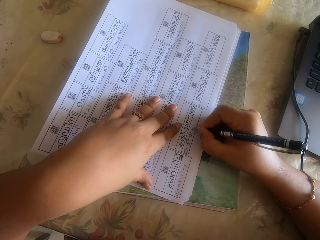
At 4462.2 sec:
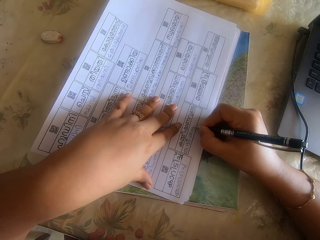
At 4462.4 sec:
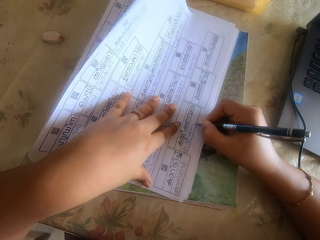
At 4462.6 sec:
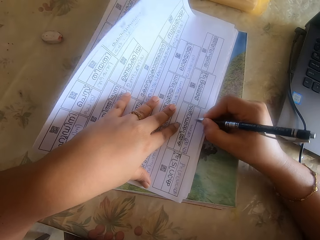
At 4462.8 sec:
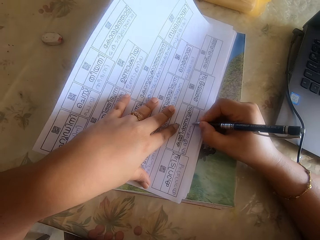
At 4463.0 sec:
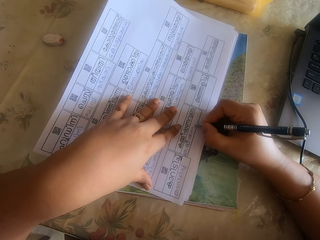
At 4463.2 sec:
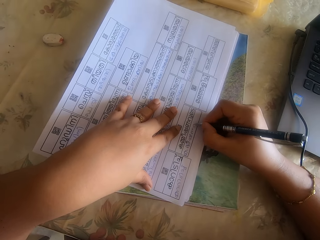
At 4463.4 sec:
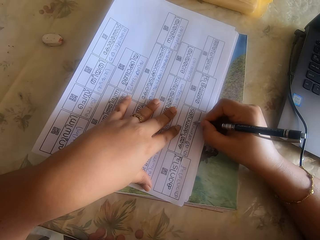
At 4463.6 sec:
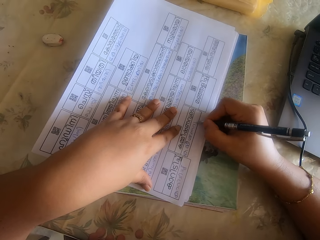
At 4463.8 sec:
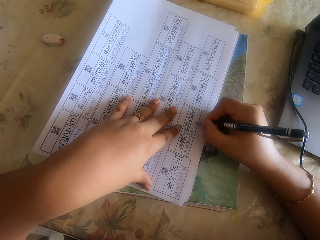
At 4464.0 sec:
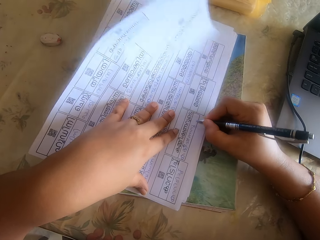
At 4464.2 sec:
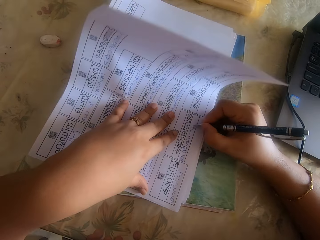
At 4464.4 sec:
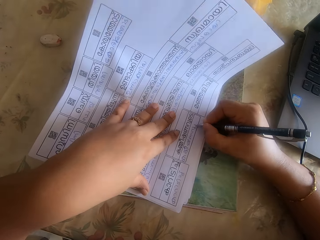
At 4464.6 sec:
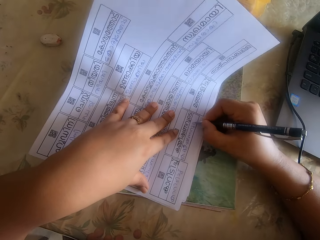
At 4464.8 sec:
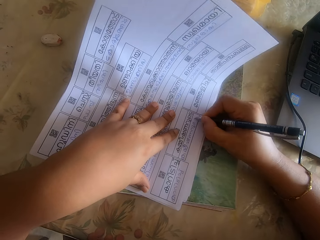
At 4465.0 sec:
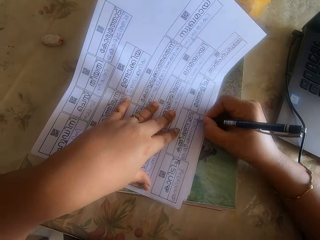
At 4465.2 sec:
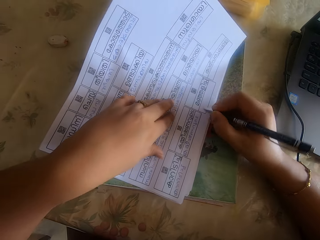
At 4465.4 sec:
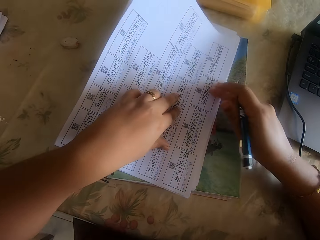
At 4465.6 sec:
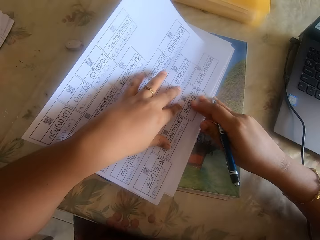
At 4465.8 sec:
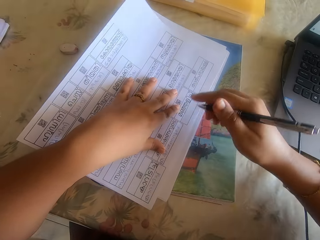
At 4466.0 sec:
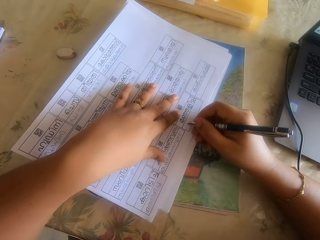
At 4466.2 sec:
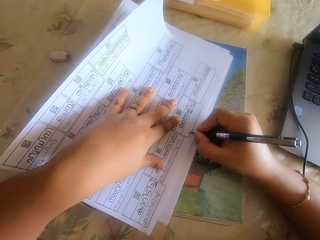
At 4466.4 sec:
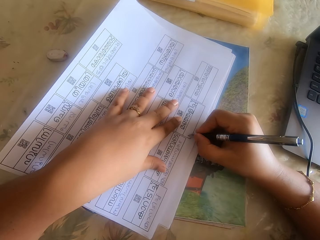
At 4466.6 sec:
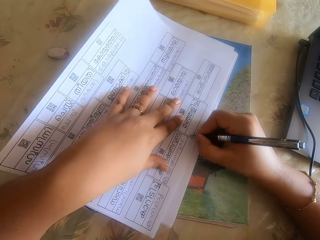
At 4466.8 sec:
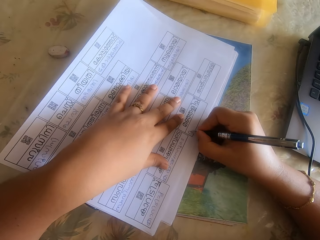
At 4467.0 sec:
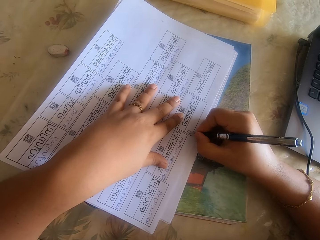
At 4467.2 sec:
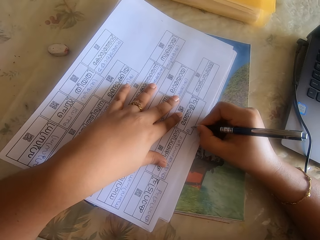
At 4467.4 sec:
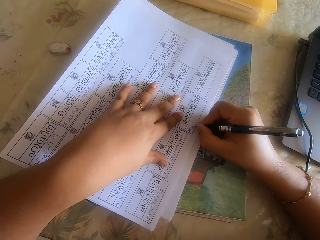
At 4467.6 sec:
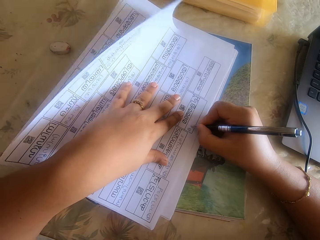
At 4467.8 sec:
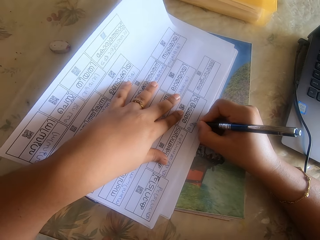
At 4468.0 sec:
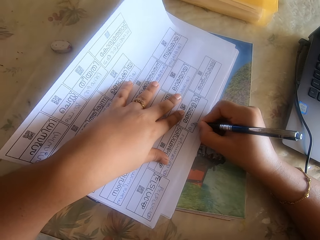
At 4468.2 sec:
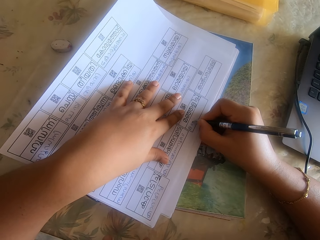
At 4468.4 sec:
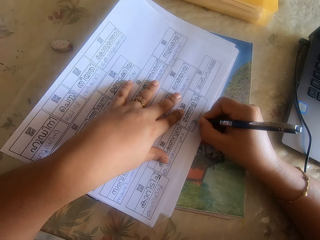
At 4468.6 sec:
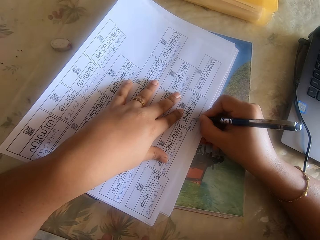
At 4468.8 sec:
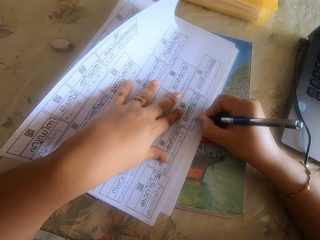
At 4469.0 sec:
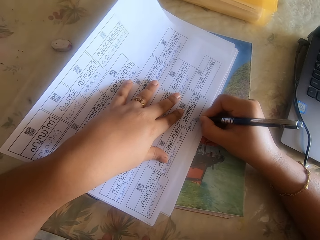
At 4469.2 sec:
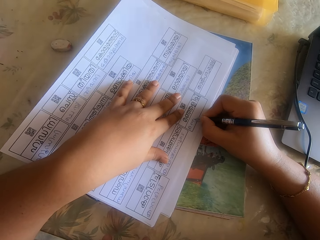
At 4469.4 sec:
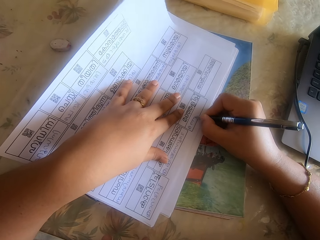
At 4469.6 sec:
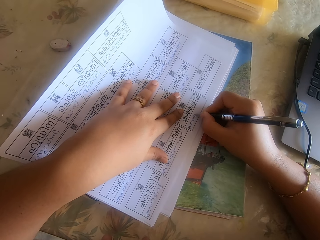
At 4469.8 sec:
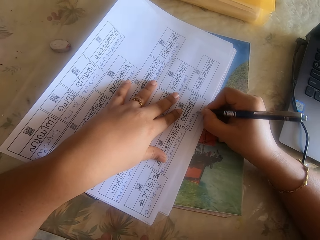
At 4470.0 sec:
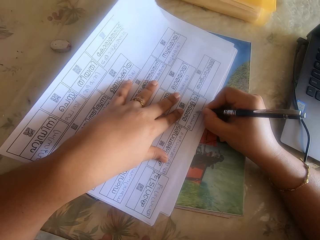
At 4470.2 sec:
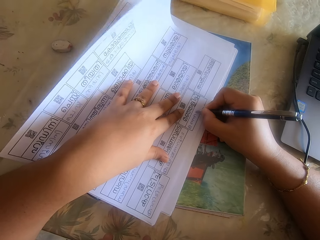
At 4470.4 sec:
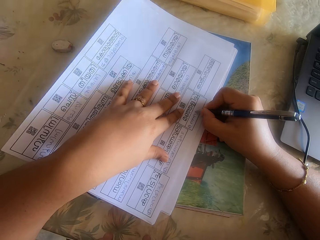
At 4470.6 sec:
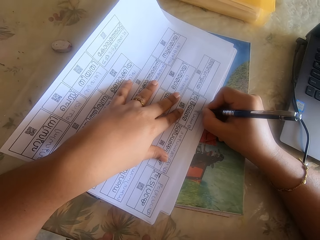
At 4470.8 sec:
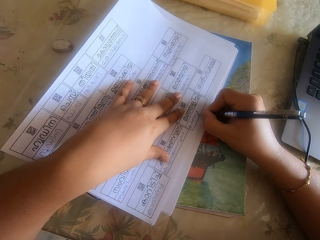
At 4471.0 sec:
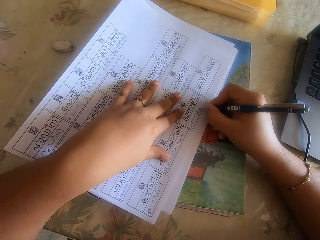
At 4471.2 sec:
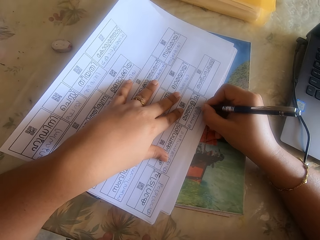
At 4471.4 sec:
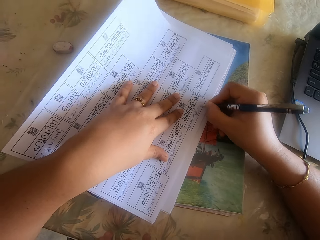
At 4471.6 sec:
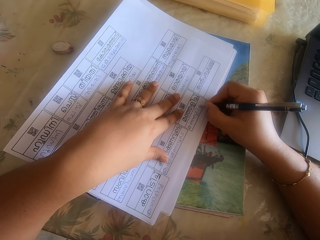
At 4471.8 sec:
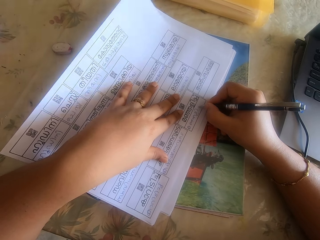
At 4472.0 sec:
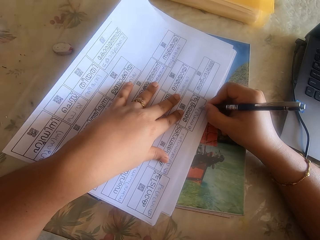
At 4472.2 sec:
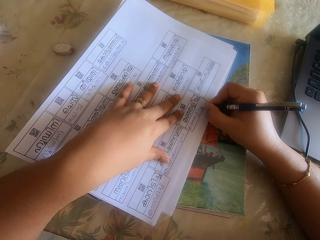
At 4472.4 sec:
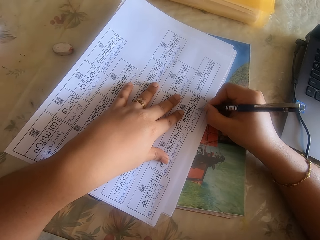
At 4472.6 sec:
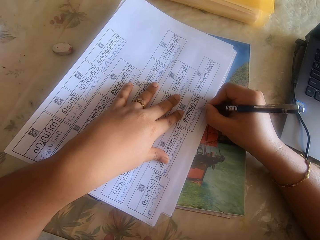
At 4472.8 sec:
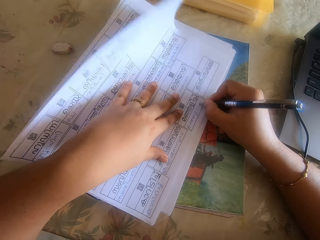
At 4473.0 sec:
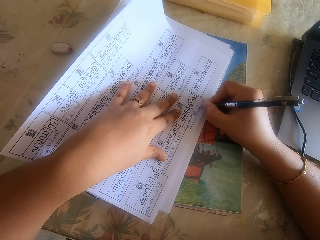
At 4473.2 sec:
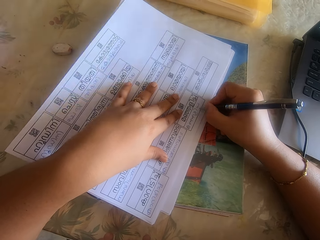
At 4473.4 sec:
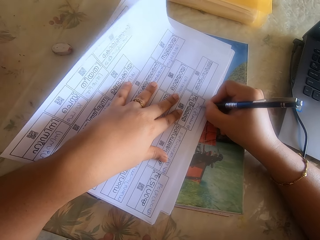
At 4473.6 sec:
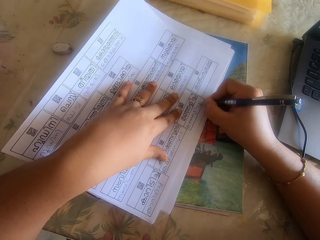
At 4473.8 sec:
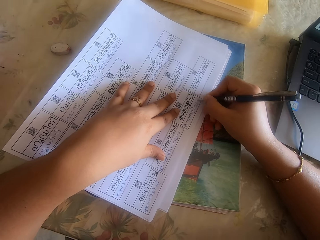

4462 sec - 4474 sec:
The camera wearer adjusts the papers on the book on the desk with her right hand. She writes on the paper on the desk with the pen in her right hand.

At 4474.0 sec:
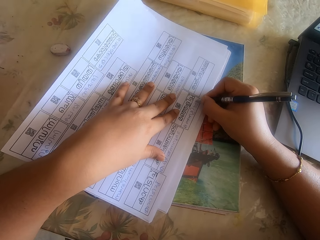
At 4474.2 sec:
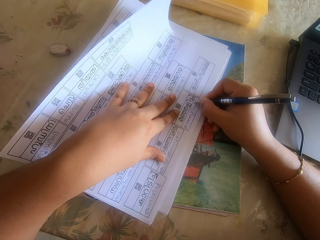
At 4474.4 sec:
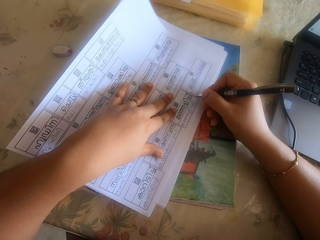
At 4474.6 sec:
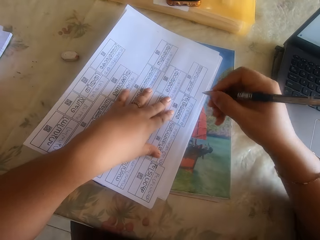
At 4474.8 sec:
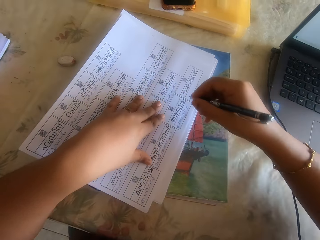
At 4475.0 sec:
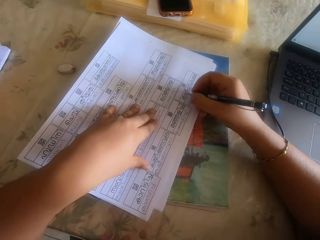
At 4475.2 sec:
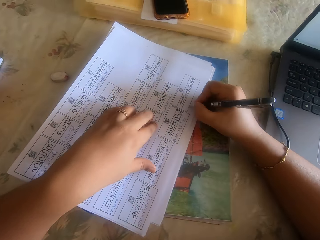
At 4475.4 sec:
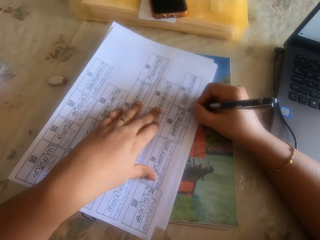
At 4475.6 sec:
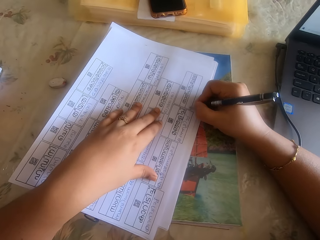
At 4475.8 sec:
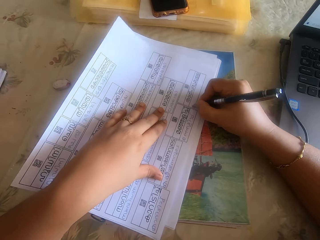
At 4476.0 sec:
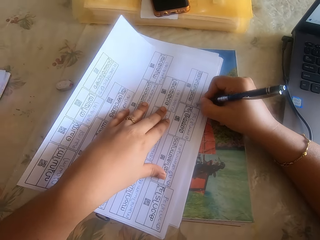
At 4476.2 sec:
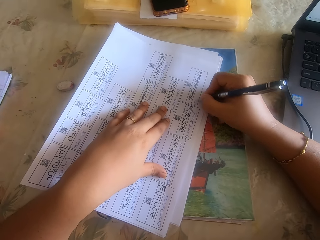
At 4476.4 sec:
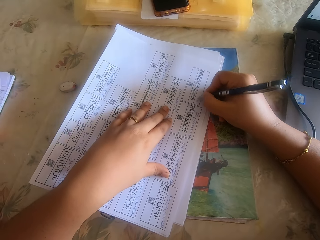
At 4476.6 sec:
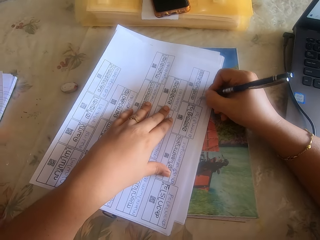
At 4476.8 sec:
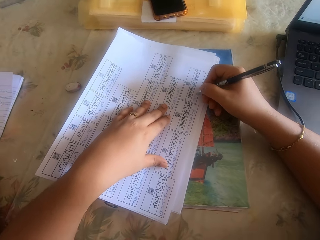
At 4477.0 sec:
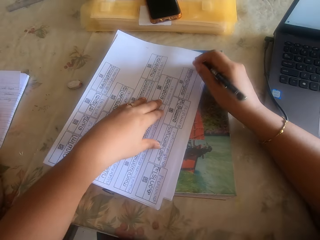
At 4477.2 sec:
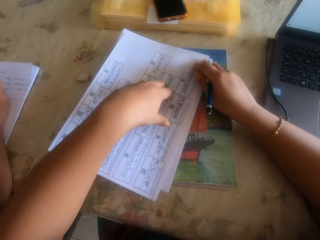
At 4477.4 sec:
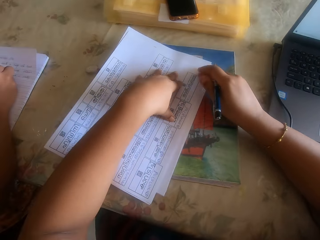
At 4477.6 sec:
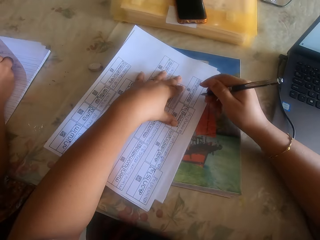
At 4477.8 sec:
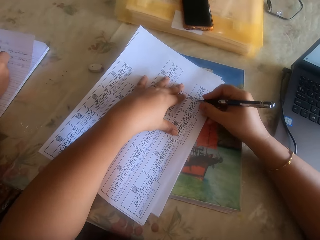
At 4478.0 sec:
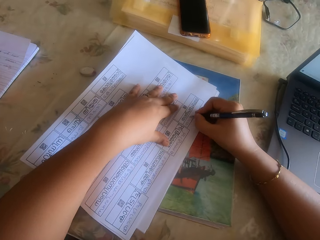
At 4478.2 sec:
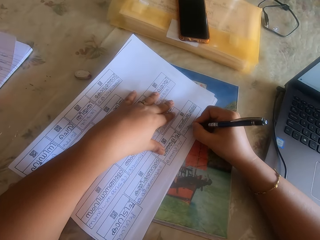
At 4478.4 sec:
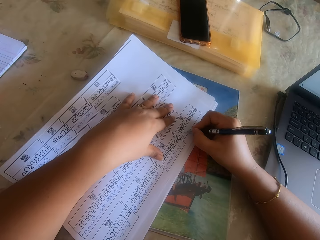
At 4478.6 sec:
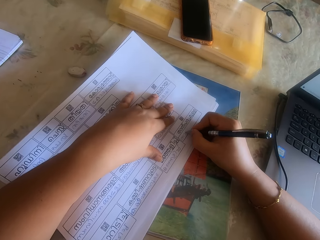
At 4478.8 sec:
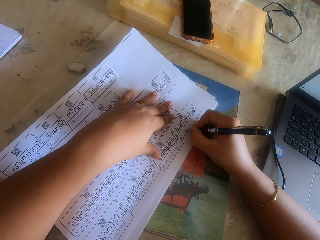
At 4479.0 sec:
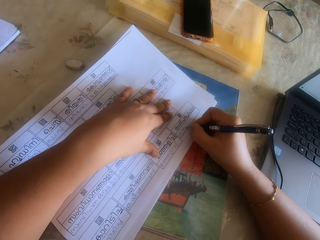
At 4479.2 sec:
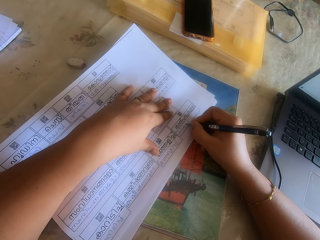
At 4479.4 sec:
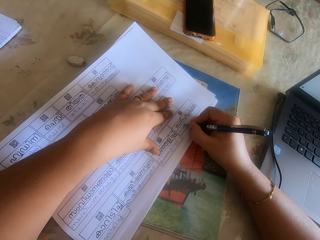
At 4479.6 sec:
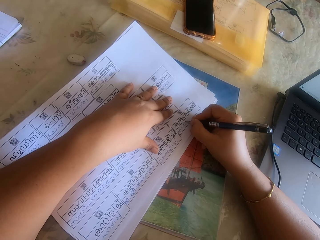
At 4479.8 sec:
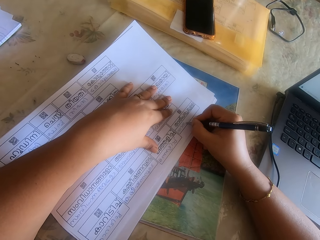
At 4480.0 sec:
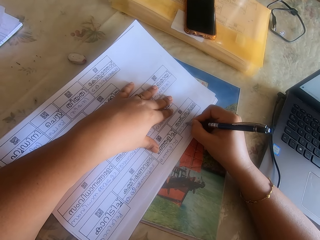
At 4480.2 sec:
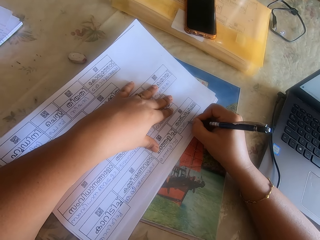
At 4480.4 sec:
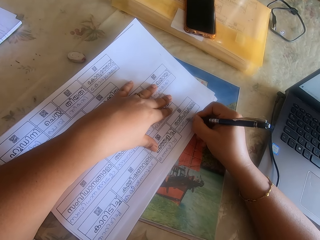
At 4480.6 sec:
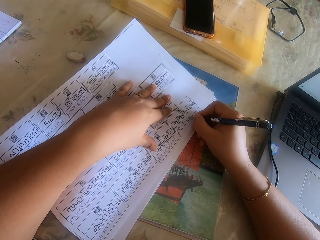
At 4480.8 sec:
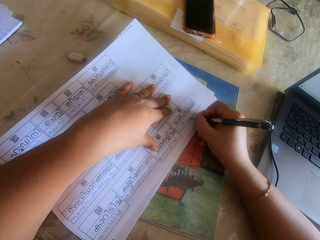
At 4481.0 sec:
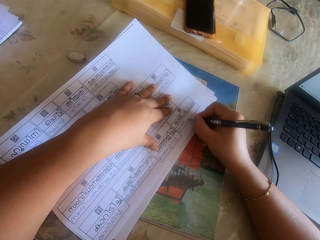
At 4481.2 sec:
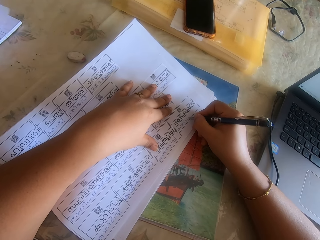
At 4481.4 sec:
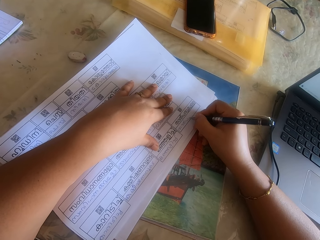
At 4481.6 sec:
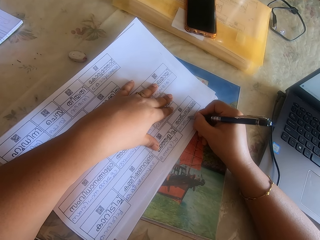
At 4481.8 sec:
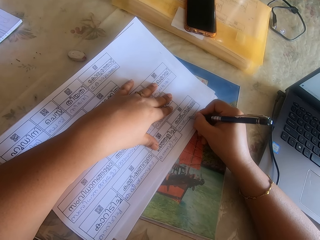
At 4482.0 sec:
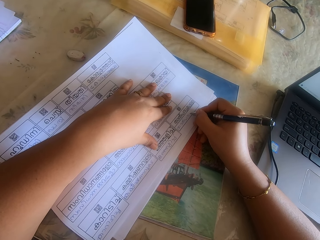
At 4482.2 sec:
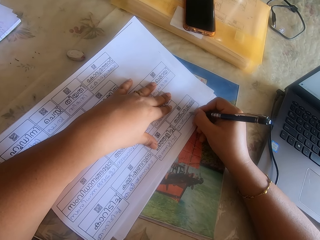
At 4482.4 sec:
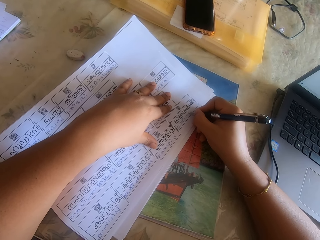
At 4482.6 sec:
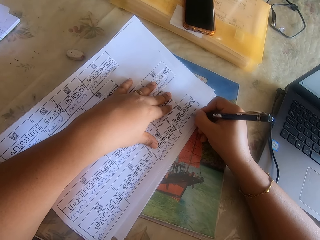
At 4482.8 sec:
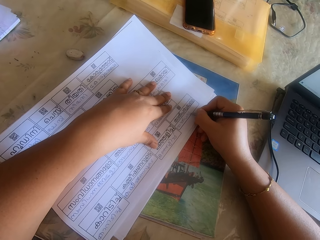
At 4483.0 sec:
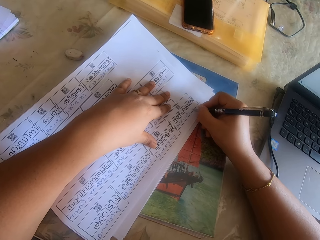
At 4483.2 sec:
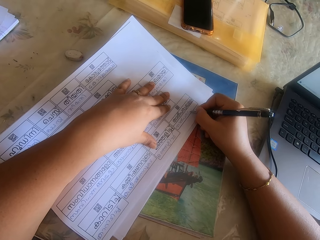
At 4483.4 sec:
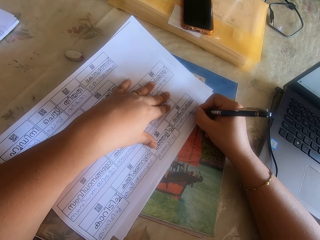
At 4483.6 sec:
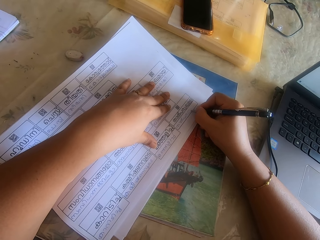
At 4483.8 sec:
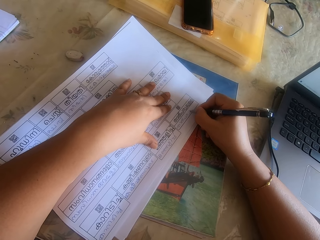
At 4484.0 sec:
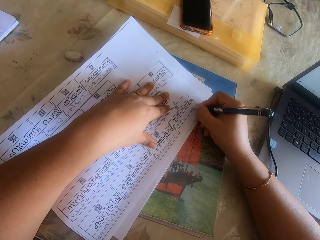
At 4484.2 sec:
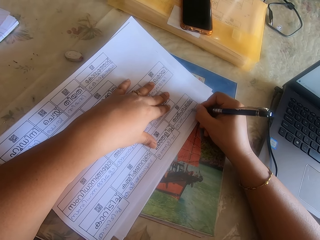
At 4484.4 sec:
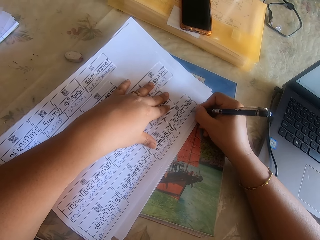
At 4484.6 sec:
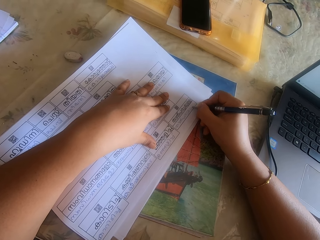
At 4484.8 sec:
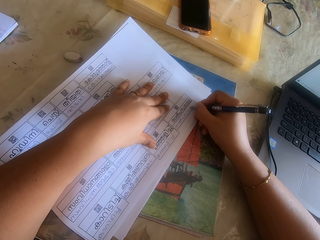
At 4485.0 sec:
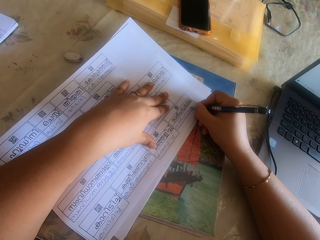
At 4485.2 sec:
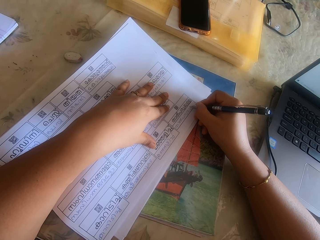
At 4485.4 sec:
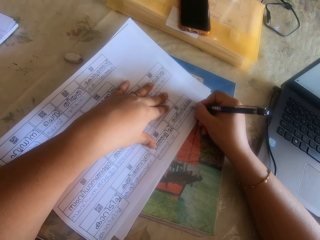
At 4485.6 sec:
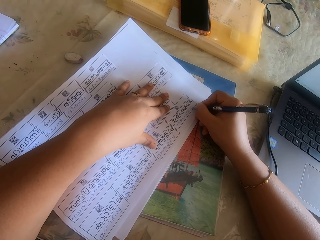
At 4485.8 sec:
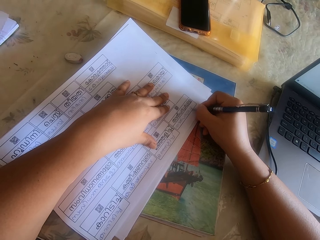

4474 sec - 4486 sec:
The camera wearer adjusts the papers on the book on the desk with her right hand. She writes on the paper on the desk with the pen in her right hand.
